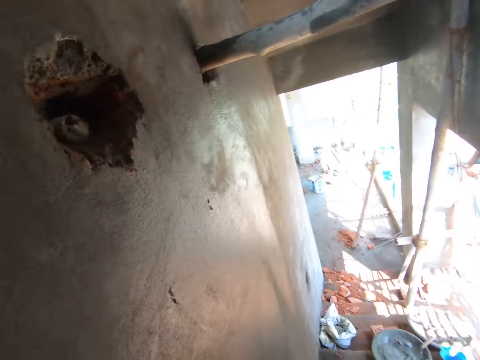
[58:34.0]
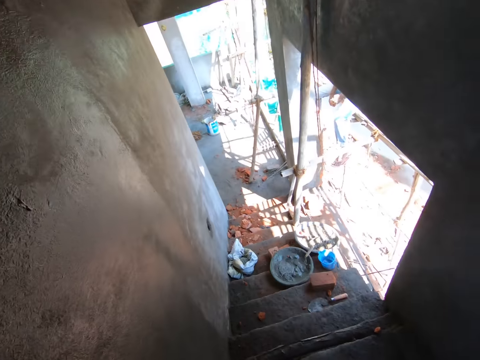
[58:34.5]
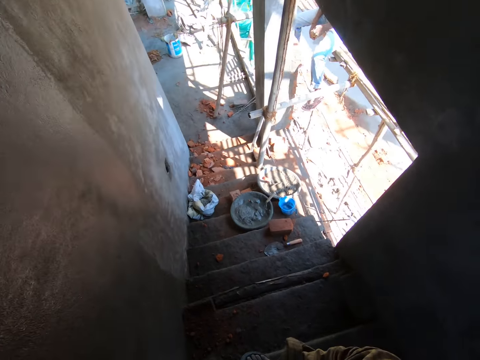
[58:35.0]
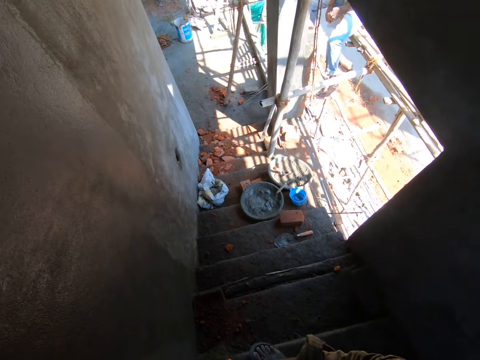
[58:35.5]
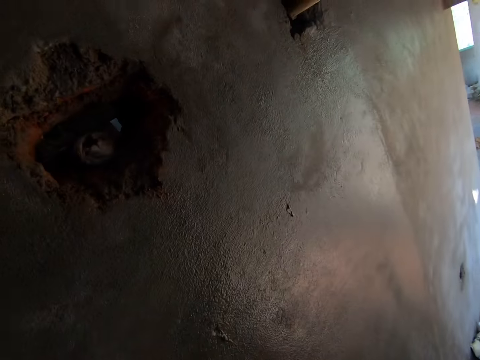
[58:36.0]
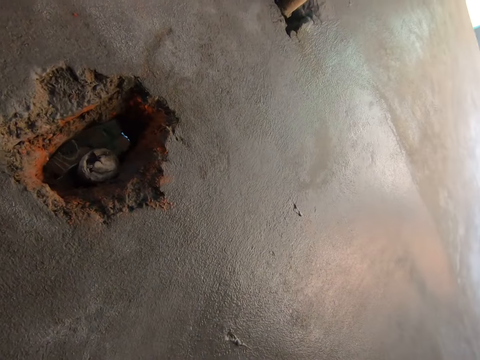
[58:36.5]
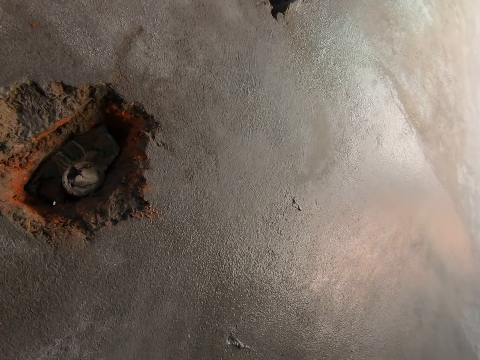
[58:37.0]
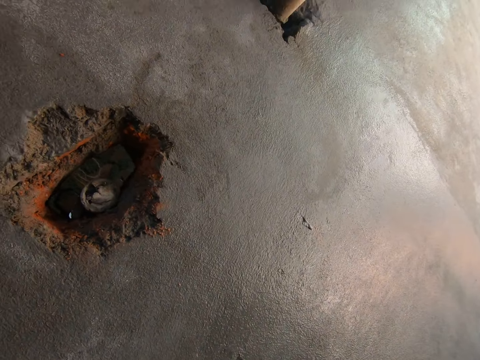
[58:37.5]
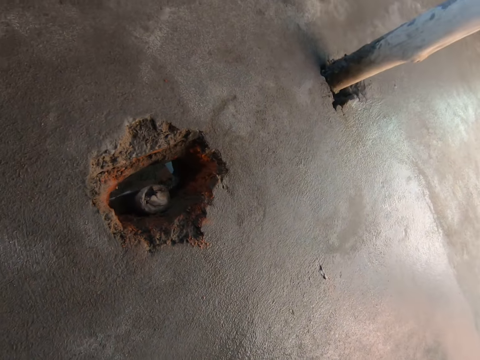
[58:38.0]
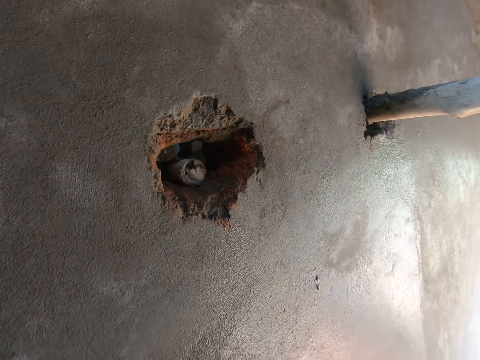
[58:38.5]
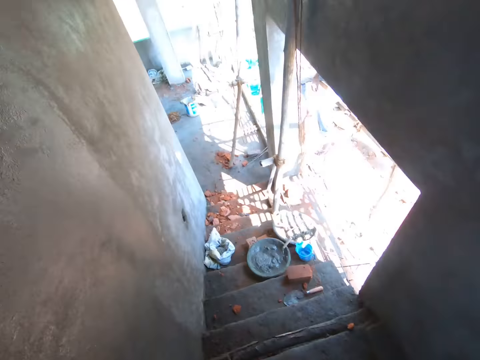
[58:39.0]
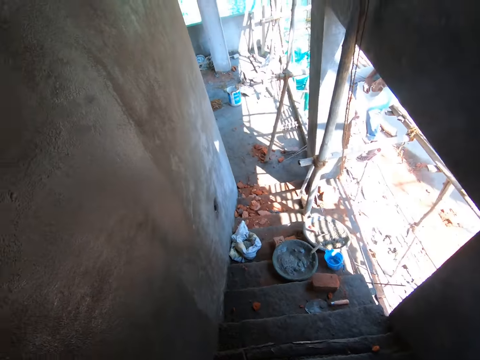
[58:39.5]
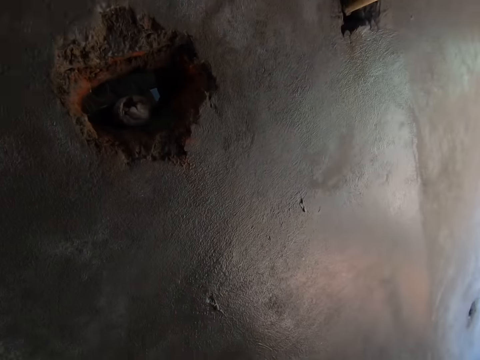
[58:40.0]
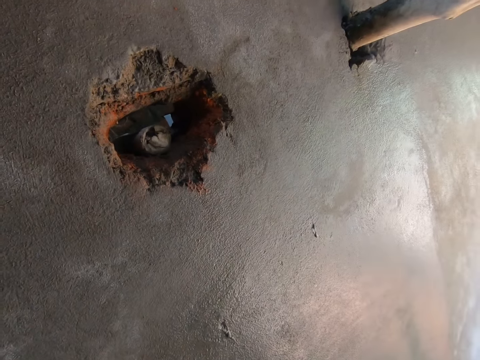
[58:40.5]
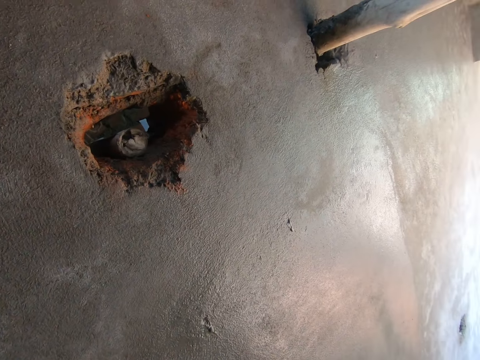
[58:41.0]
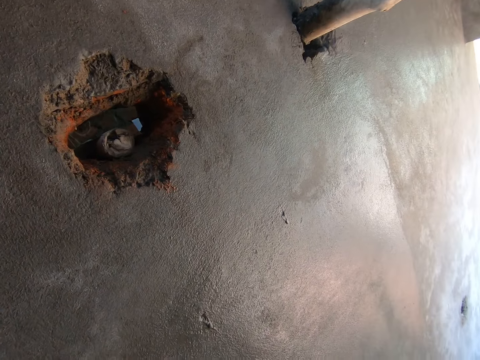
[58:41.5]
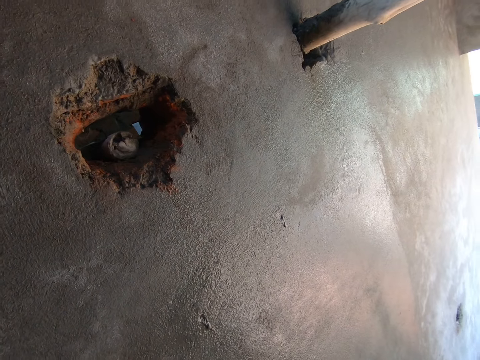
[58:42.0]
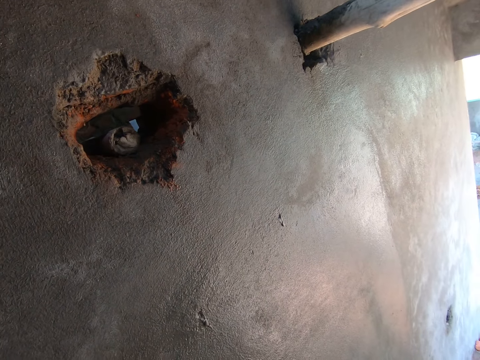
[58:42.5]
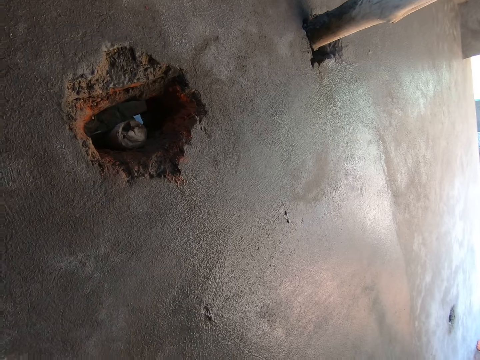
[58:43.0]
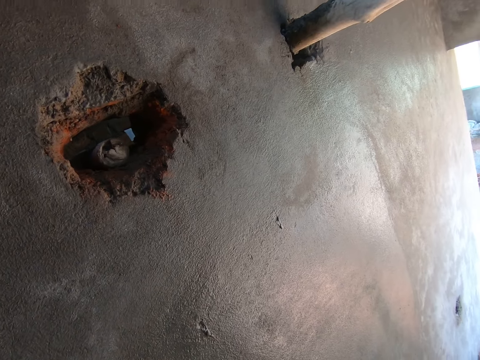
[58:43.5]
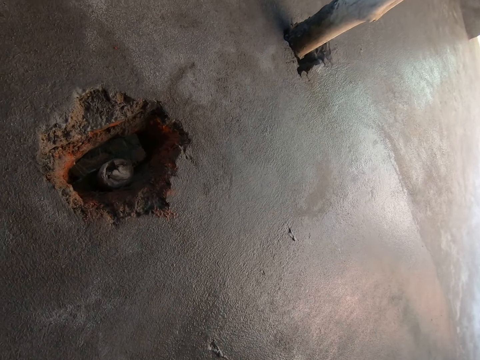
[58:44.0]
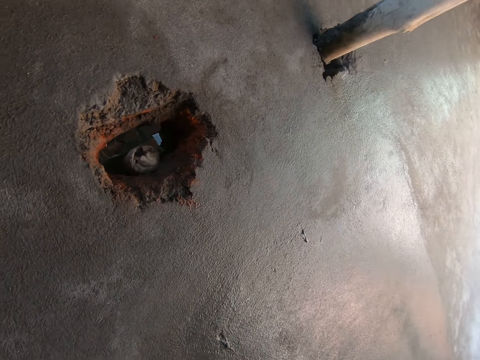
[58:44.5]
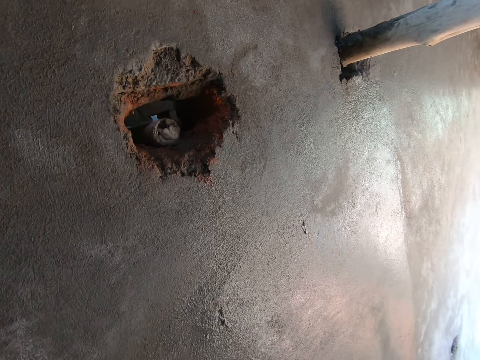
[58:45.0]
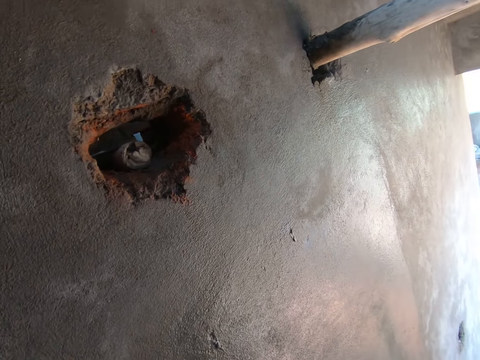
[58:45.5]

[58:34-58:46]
The camera wearer looks at the wall.

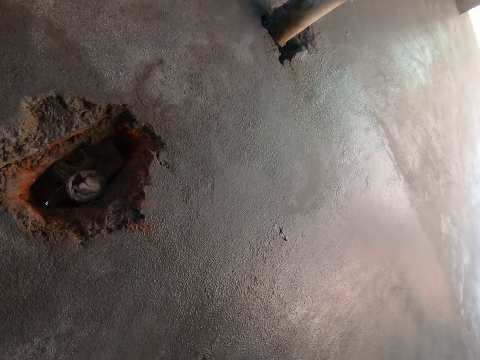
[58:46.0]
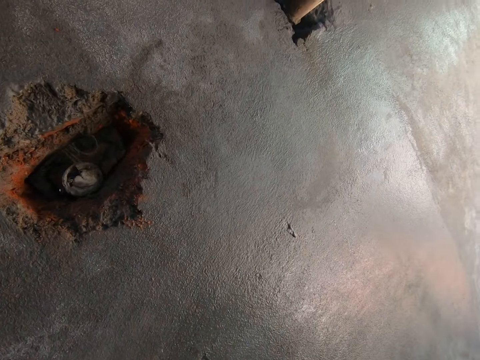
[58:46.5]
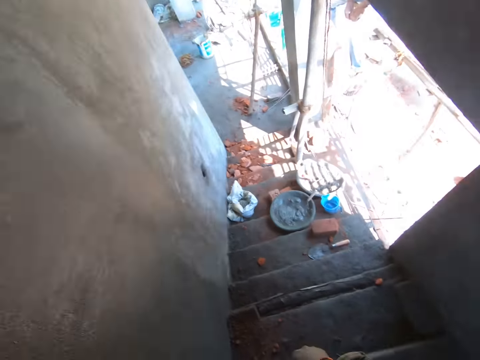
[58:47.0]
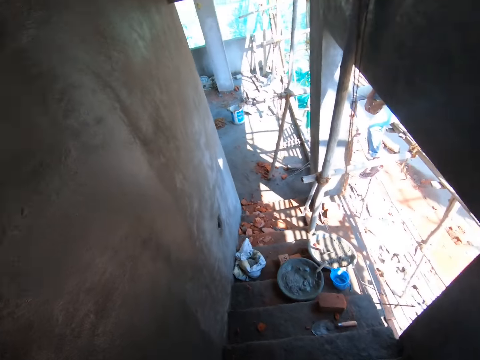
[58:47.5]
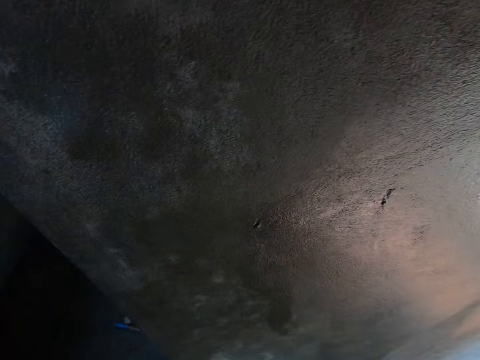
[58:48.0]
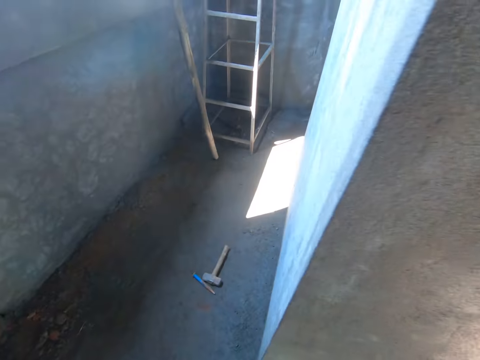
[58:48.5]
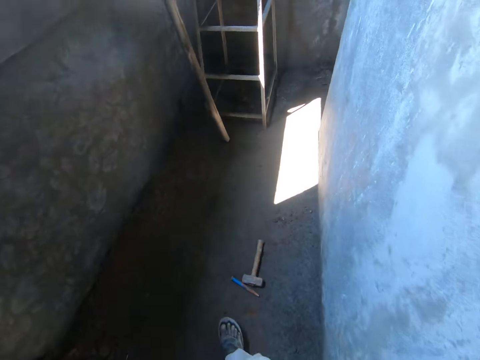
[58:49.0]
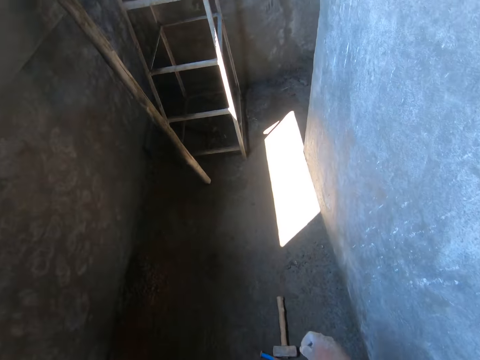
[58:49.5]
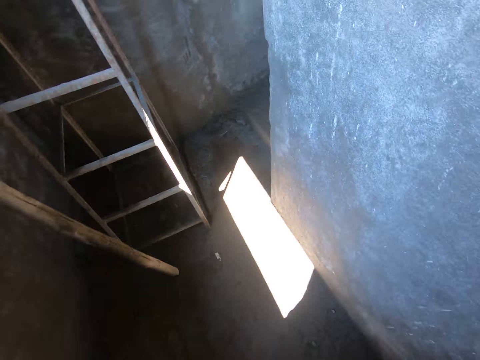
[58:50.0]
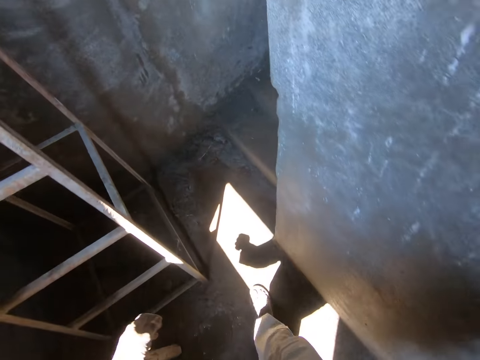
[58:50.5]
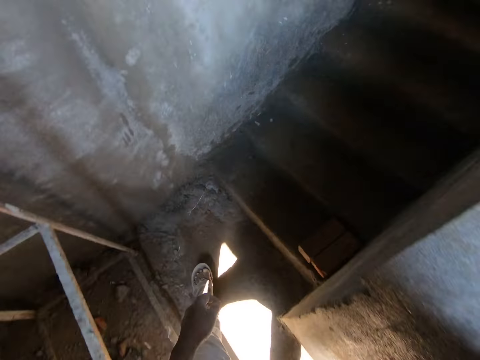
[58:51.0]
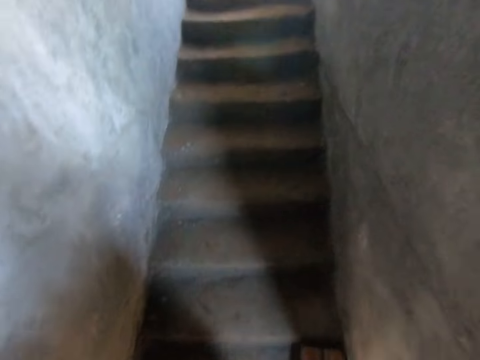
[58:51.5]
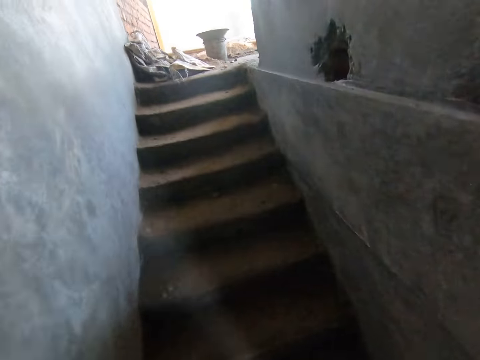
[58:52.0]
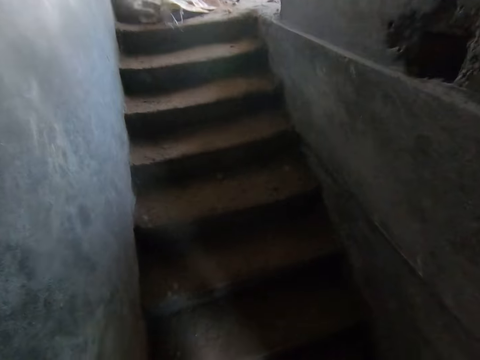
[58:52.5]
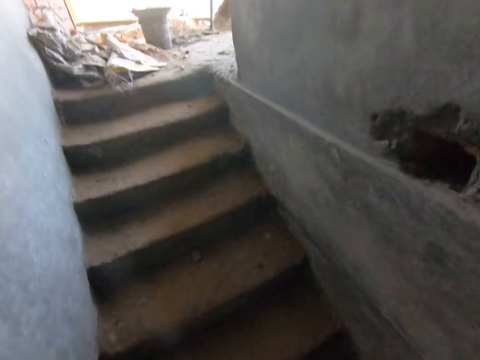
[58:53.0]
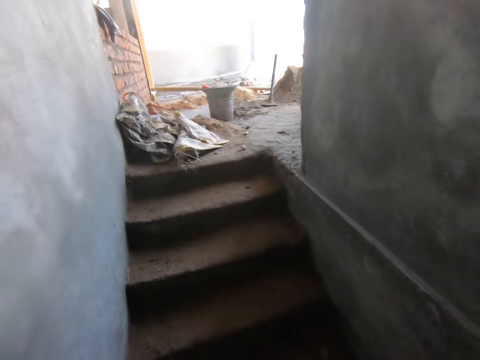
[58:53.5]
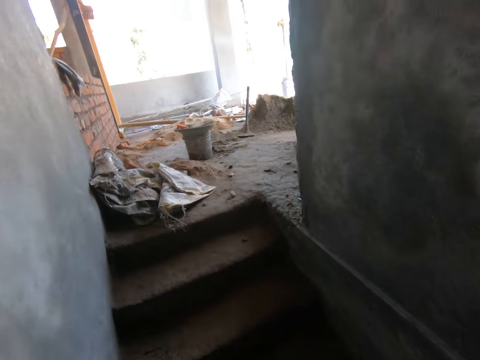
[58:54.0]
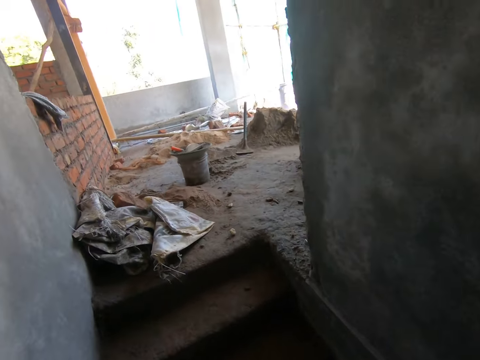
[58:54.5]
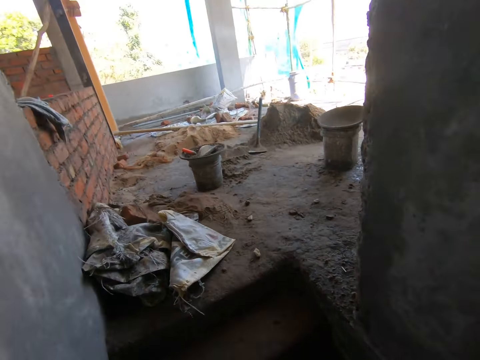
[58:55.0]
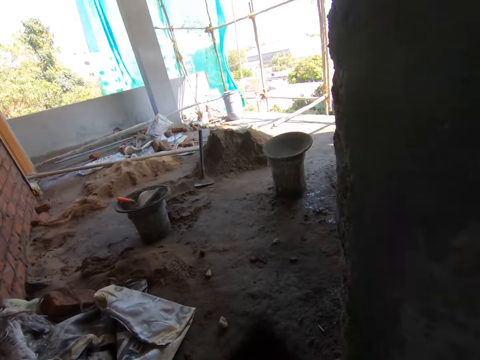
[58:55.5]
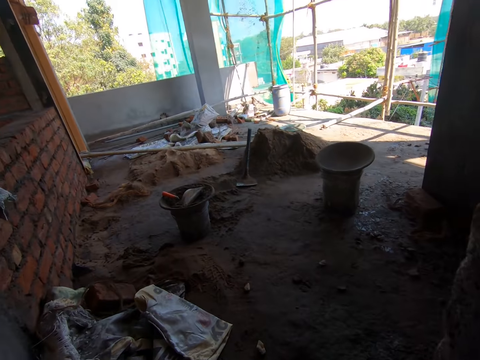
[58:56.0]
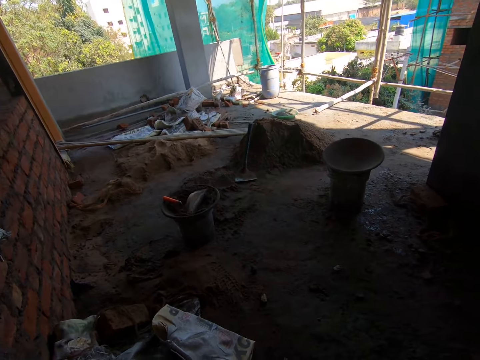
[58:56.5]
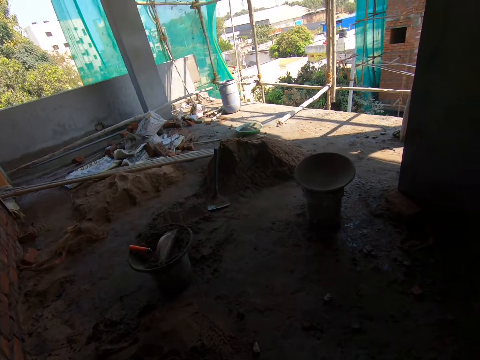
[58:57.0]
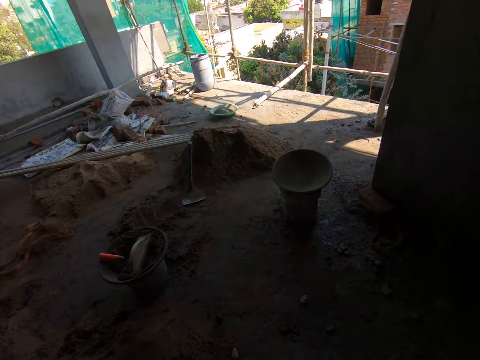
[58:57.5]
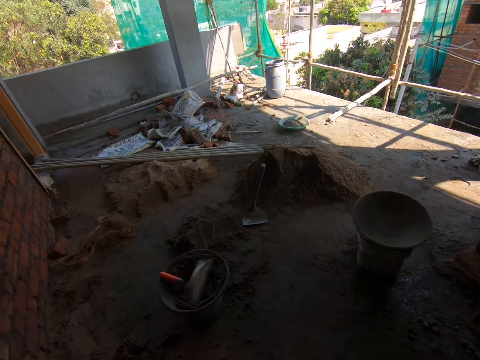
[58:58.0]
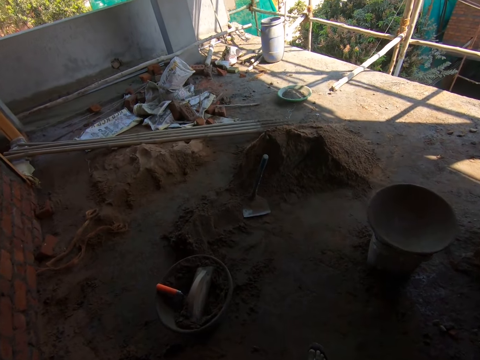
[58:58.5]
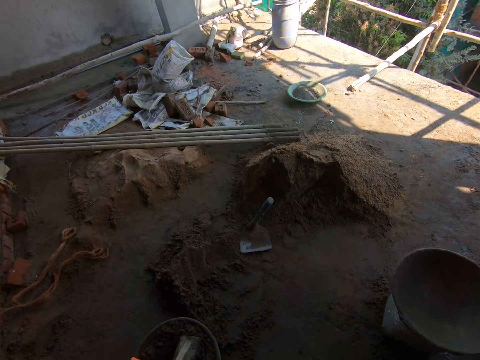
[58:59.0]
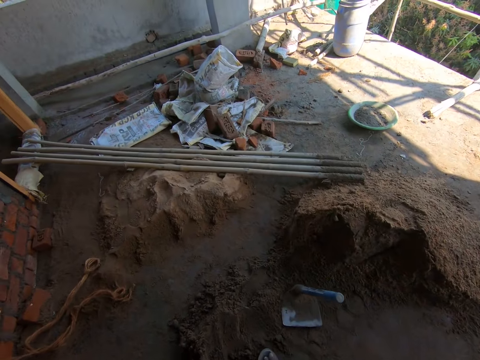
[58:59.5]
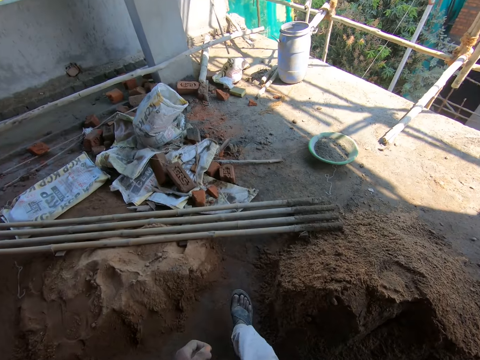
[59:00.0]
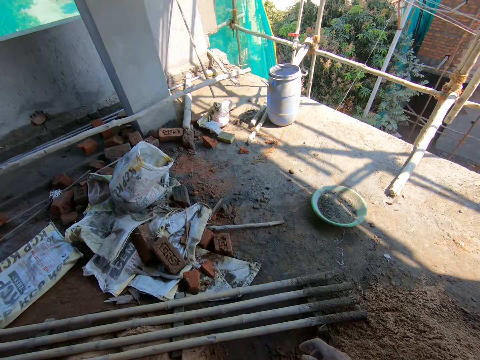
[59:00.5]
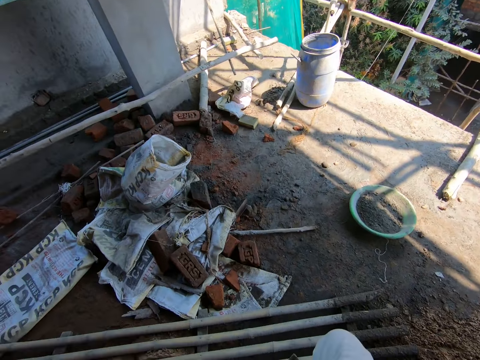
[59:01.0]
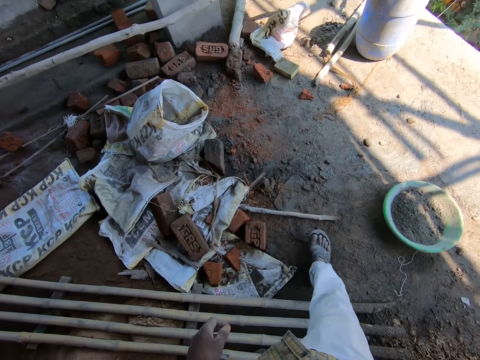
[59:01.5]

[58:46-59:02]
The camera wearer walks across the corridor. They climb a staircase. They interact with a woman.
